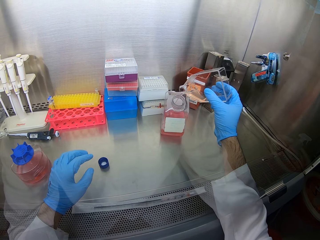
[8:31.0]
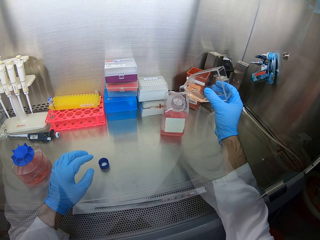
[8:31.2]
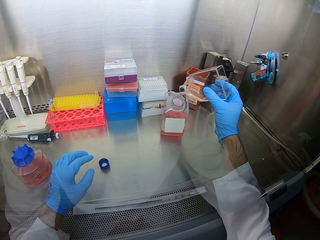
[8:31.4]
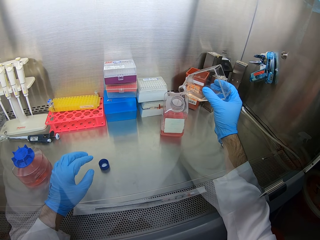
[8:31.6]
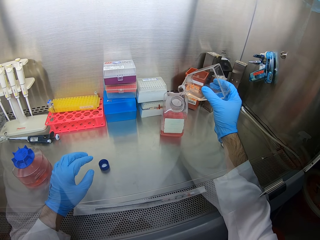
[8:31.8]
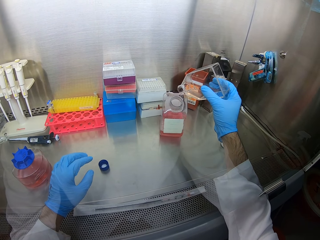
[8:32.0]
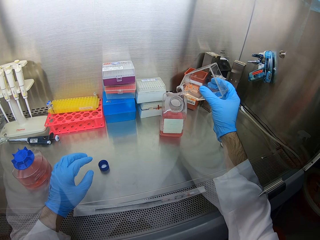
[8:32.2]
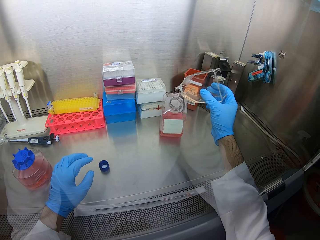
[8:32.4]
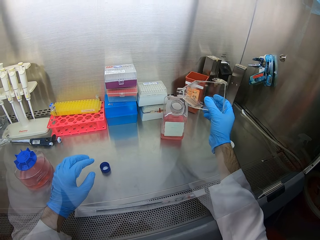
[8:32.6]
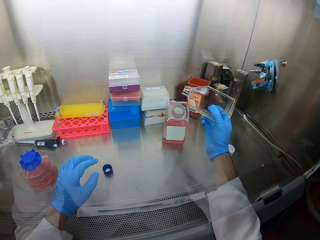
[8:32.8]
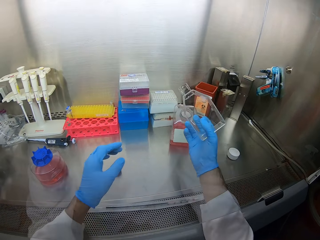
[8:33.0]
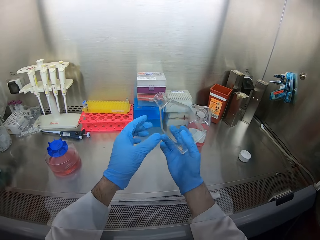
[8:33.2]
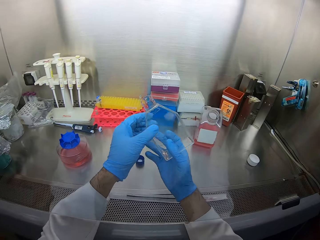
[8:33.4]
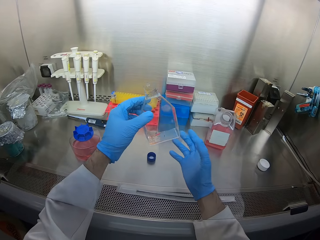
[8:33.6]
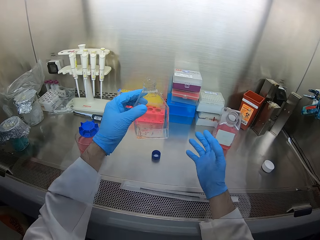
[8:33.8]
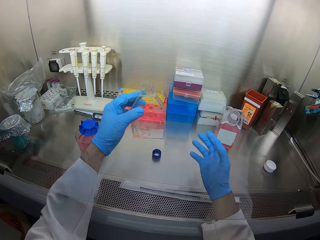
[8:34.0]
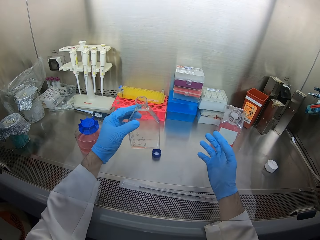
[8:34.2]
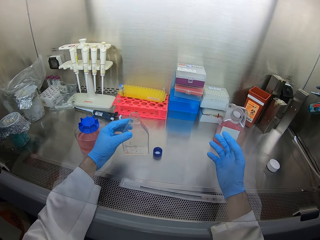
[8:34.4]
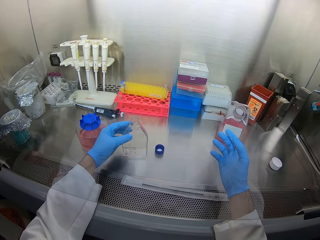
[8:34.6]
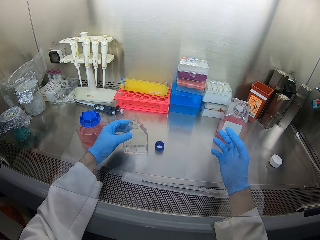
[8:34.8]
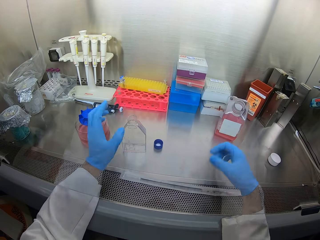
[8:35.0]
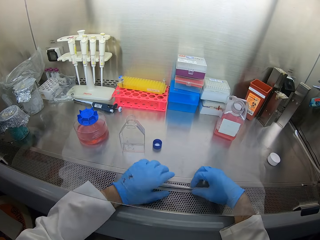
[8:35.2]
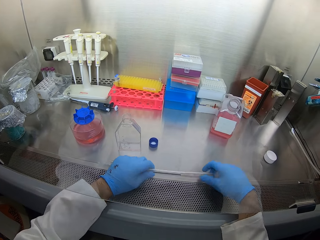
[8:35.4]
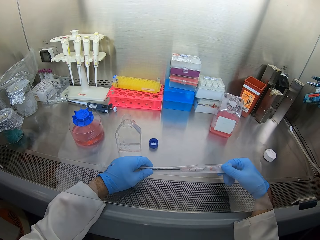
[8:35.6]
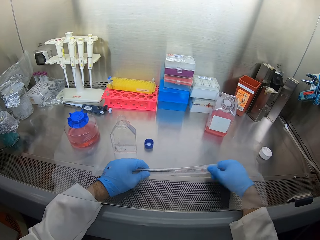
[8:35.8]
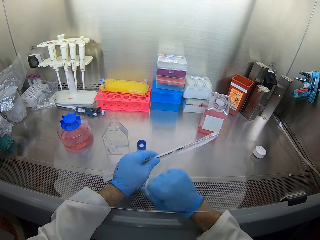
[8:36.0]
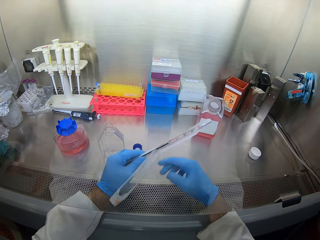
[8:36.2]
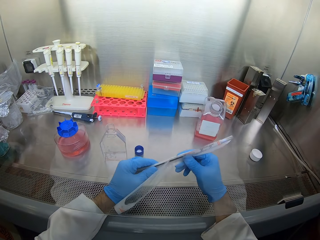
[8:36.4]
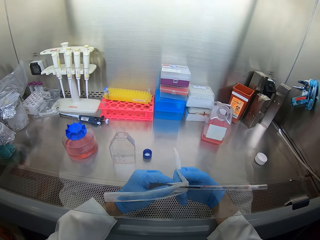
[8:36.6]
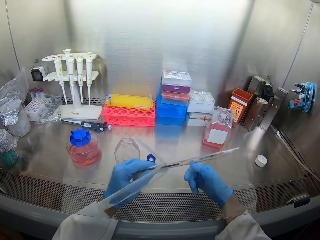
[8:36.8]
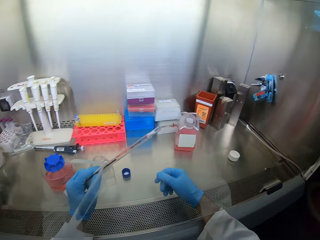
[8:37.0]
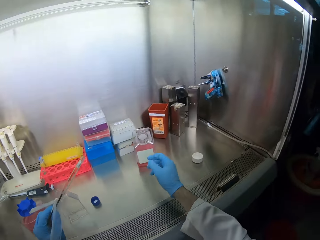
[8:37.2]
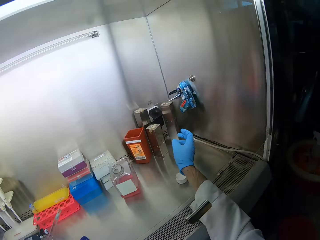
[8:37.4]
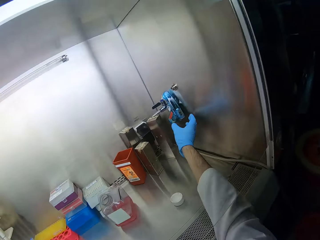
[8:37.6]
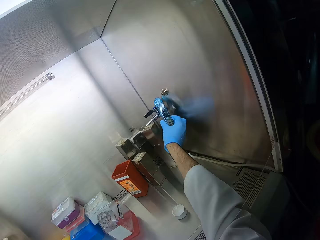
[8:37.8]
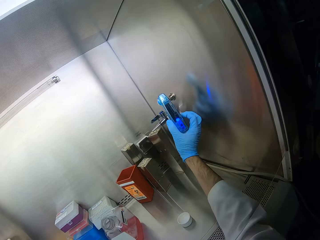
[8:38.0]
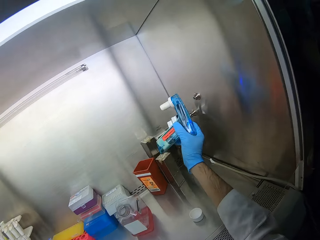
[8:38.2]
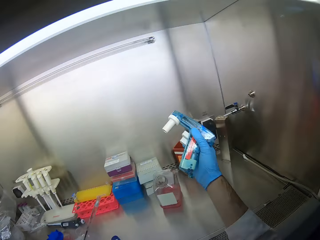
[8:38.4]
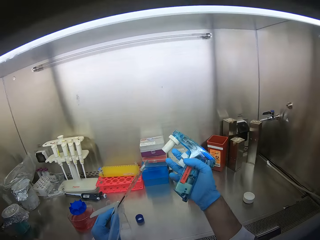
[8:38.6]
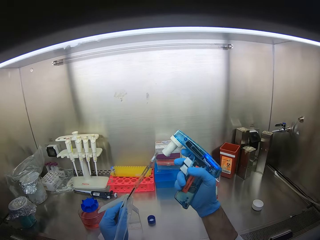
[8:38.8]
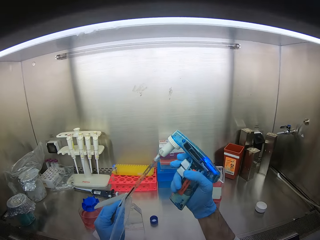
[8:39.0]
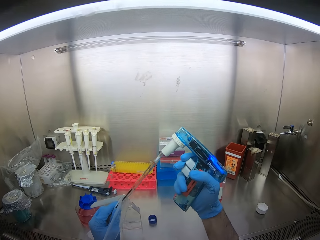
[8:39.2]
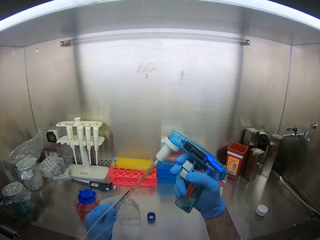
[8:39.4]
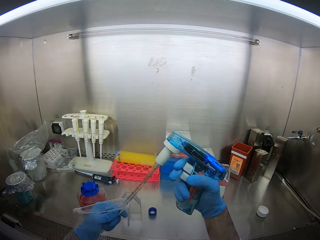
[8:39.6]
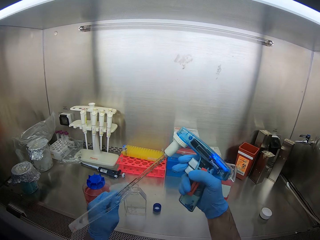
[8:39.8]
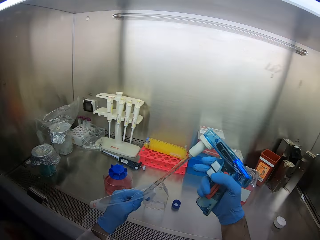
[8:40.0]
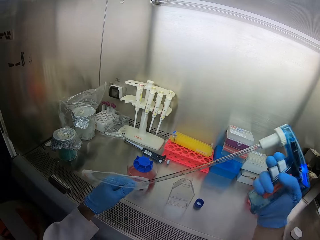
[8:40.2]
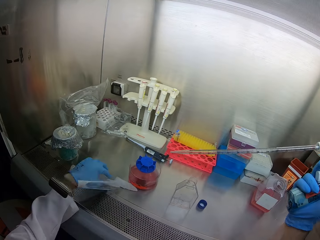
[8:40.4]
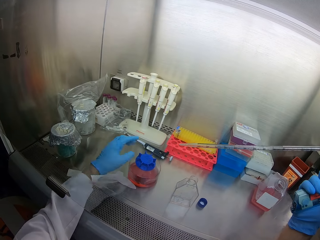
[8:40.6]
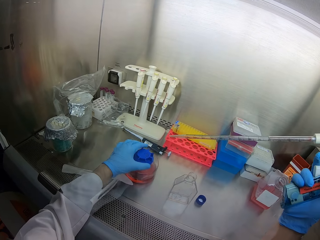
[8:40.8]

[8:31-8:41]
The camera wearer puts a bottle of something on the machine. They pick up a syringe and open a cover of the syringe. They pick up a syringe pump and connect the syringe pump to the syringe.

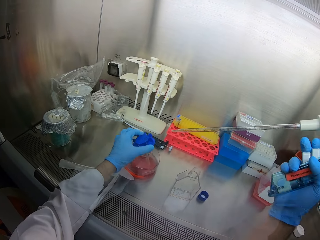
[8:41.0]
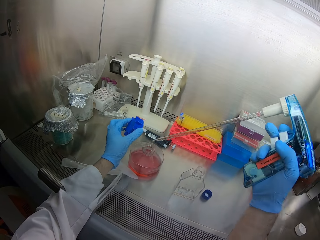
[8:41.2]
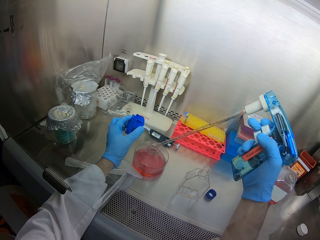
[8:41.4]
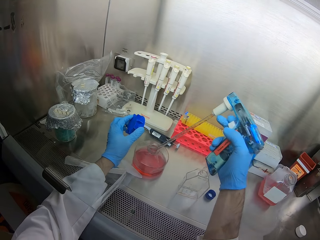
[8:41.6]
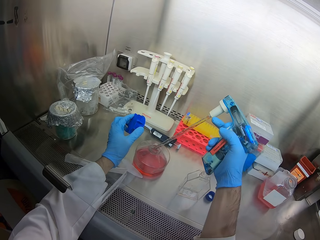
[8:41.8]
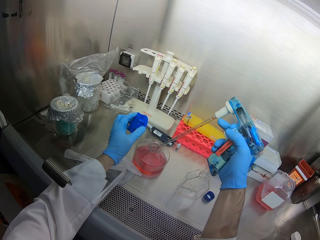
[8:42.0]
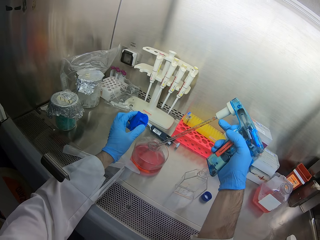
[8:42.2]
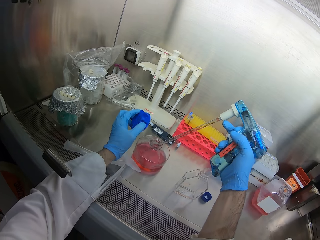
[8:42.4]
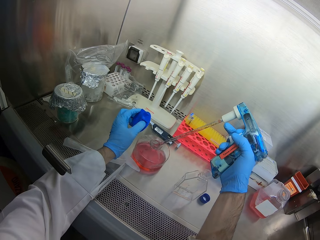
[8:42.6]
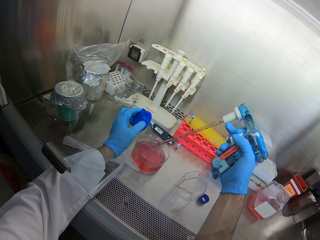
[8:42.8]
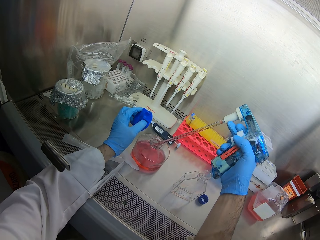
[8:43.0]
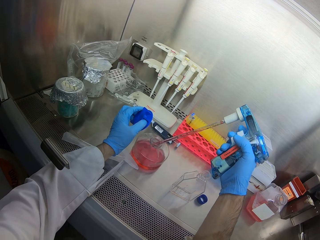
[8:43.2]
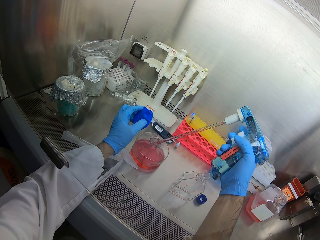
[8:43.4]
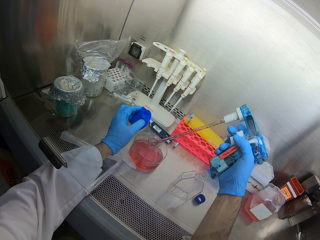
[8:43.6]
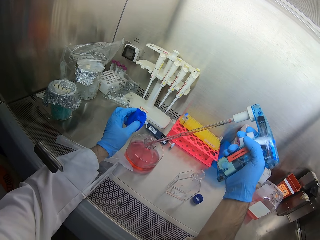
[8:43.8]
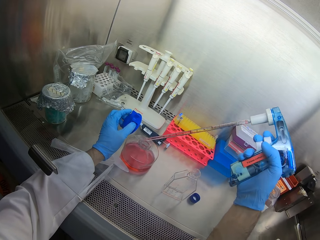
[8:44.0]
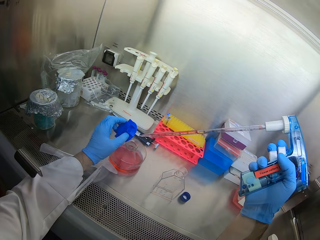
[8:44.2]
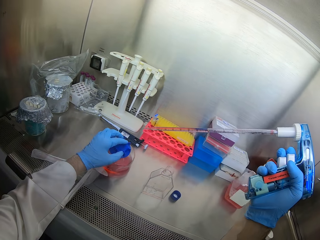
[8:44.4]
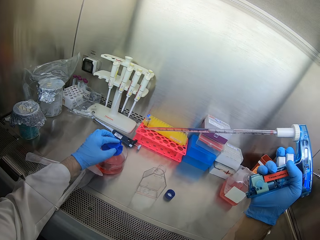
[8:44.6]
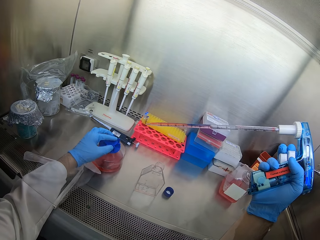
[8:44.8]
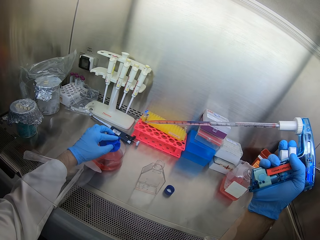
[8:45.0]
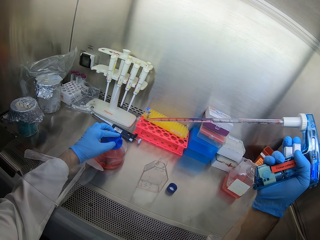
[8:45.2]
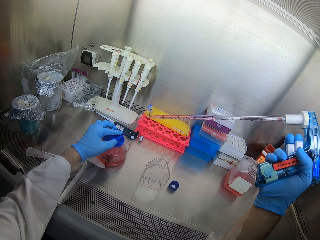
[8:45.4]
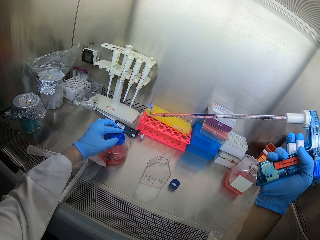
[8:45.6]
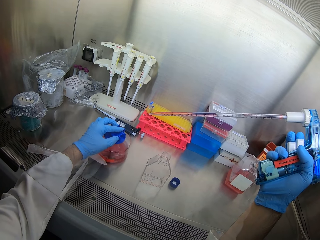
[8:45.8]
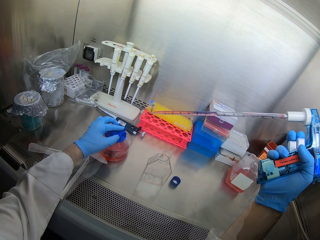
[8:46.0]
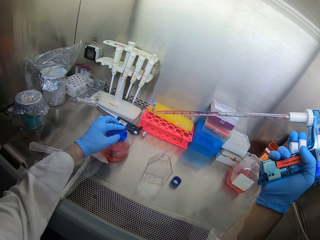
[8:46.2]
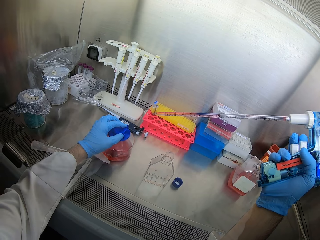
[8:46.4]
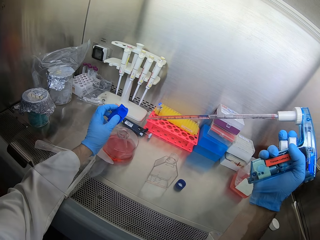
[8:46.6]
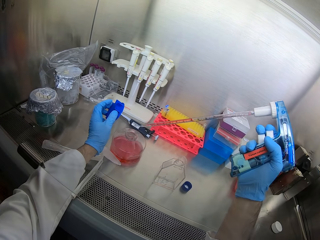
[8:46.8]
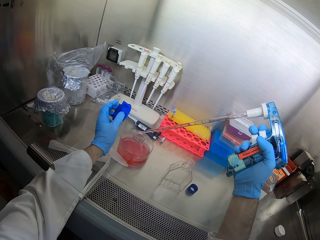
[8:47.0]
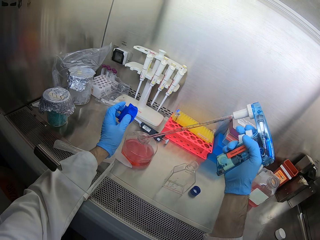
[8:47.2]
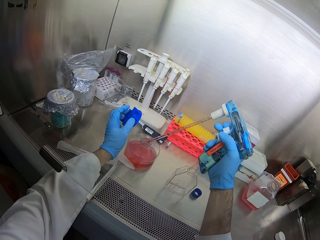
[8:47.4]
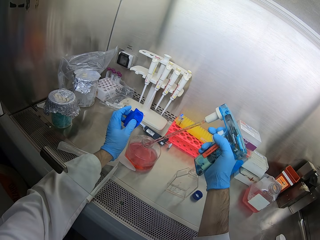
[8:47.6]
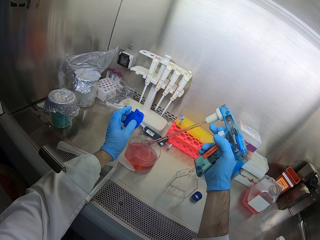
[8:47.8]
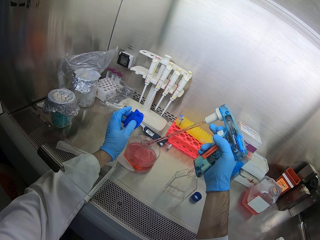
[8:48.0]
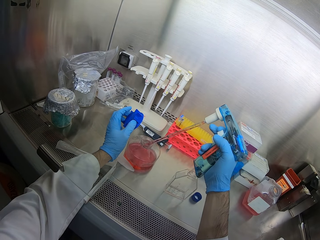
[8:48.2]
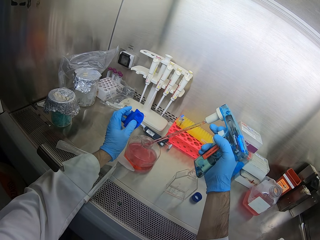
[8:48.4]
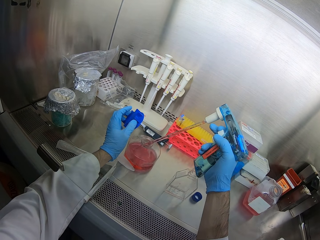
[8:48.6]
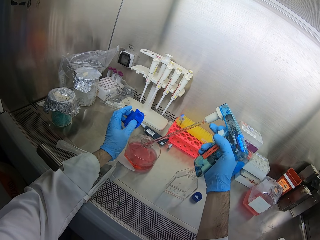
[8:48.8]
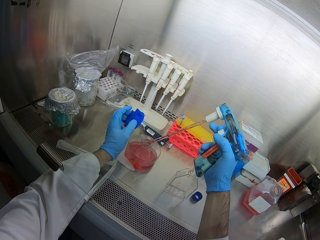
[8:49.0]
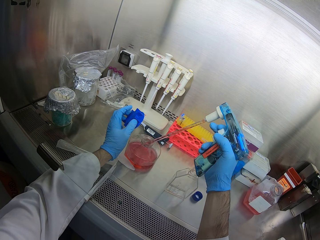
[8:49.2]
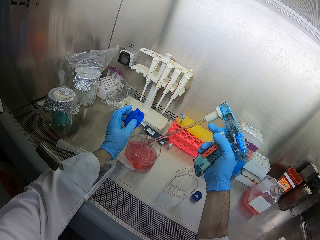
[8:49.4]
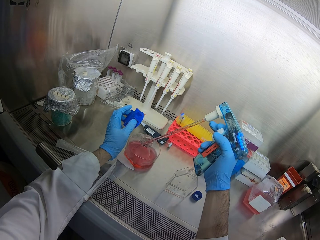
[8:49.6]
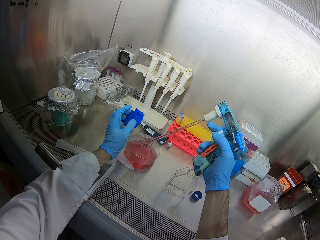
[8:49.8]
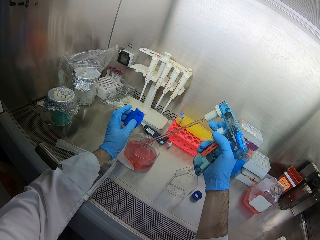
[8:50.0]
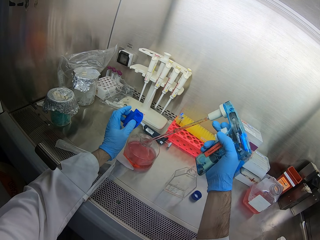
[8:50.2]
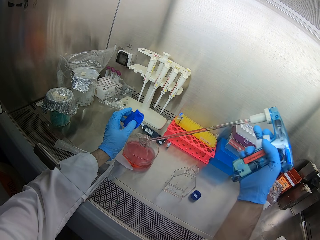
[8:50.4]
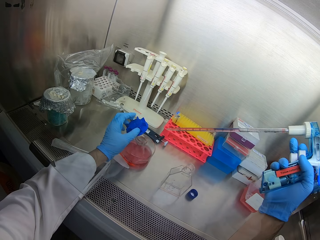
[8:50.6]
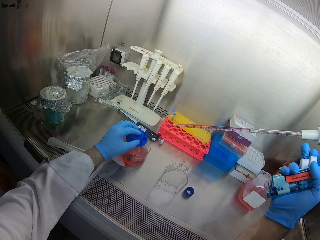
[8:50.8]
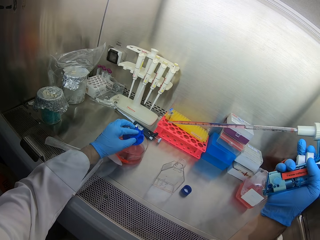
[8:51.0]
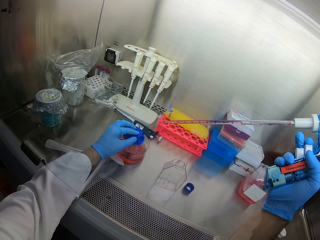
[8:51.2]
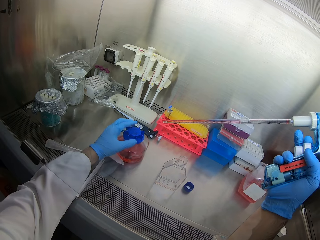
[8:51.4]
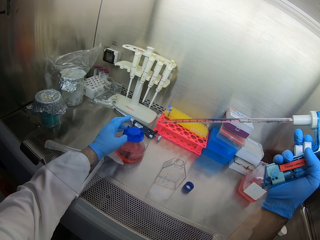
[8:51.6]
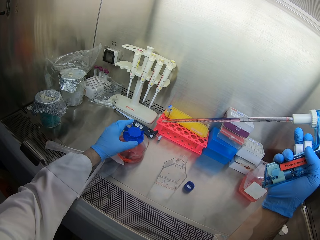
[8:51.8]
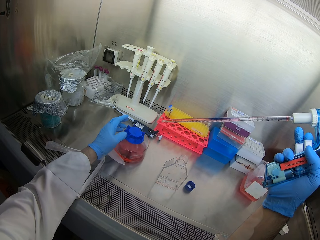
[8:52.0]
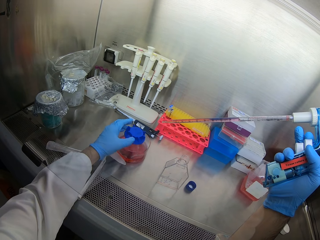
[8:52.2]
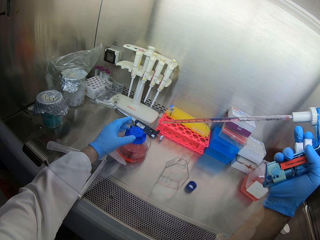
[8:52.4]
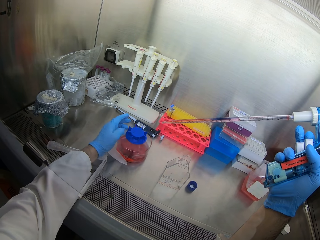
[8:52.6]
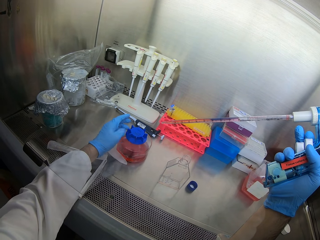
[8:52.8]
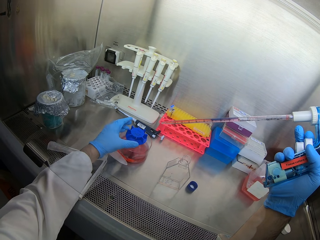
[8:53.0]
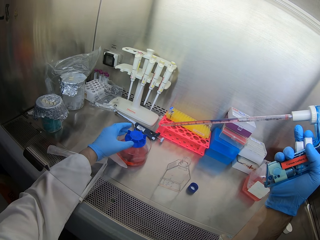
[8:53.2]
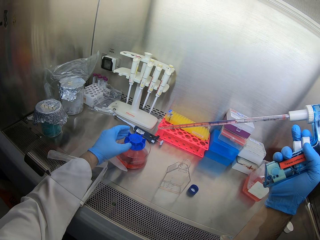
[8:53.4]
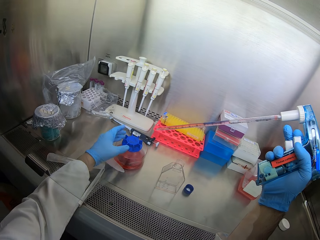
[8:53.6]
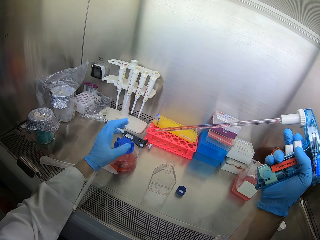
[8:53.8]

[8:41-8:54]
The camera wearer opens a bottle of something. They fetch something with the syringe. They measure the liquids. They close the bottle of something.
